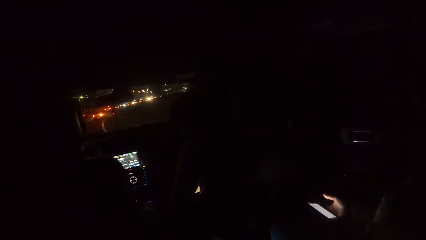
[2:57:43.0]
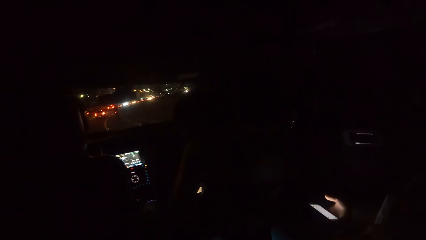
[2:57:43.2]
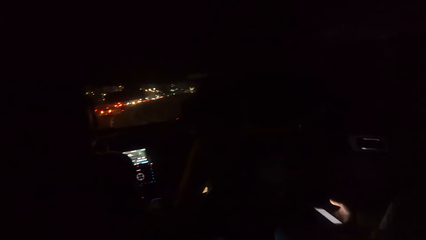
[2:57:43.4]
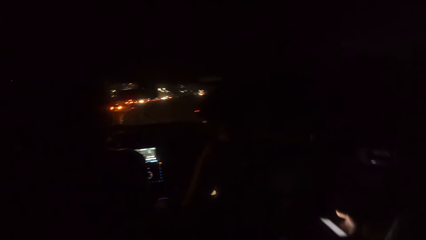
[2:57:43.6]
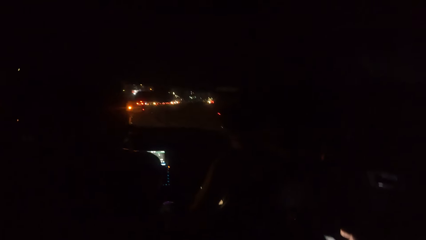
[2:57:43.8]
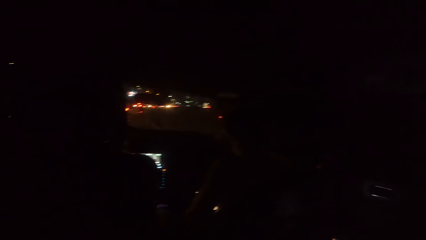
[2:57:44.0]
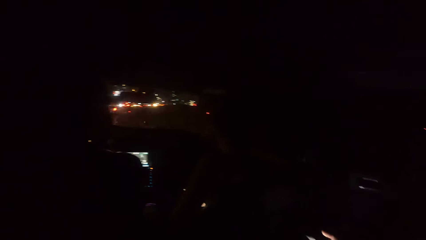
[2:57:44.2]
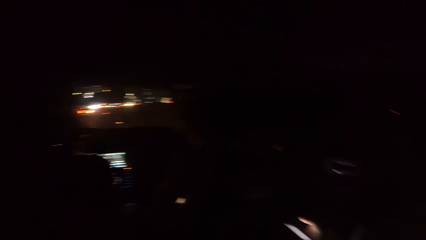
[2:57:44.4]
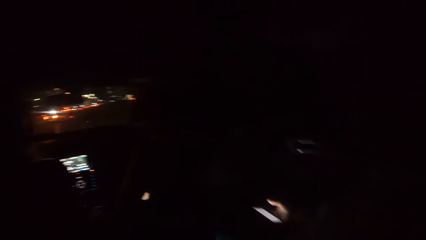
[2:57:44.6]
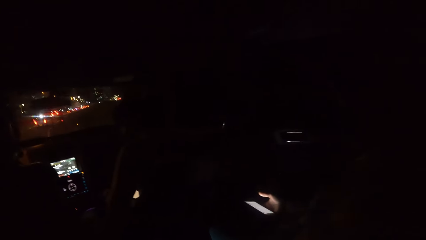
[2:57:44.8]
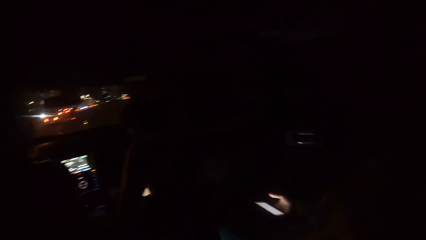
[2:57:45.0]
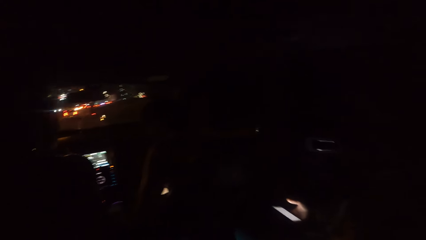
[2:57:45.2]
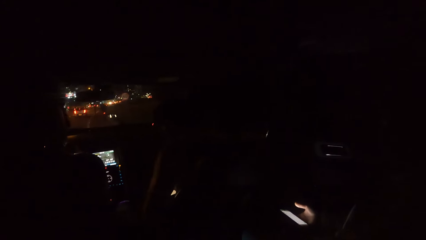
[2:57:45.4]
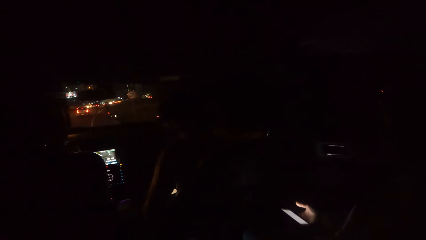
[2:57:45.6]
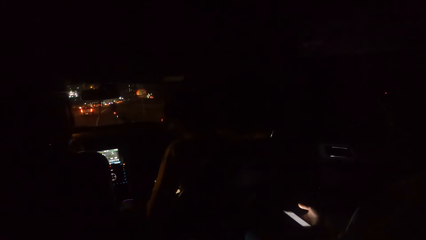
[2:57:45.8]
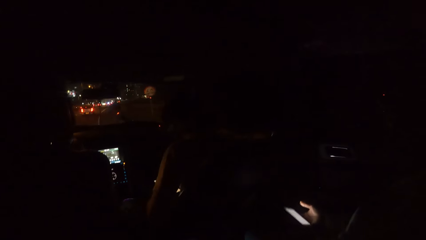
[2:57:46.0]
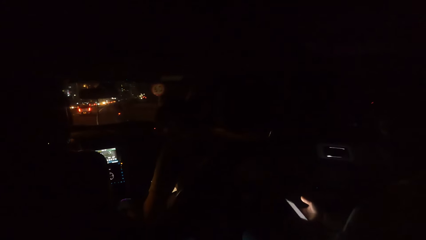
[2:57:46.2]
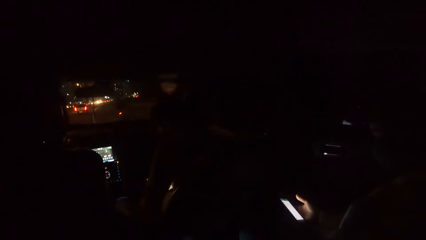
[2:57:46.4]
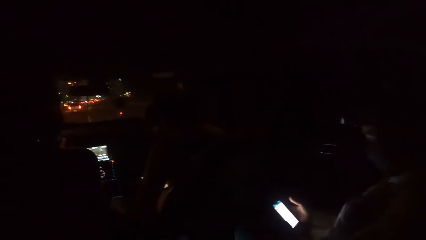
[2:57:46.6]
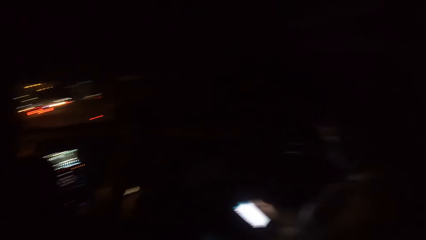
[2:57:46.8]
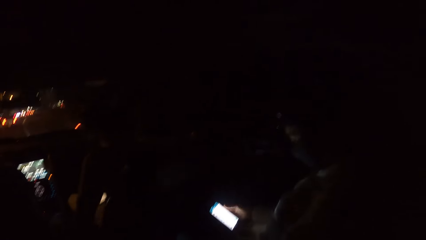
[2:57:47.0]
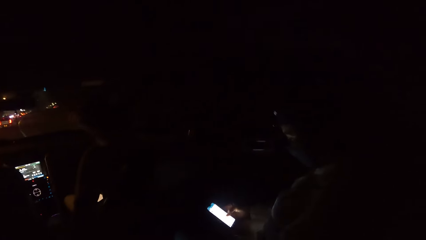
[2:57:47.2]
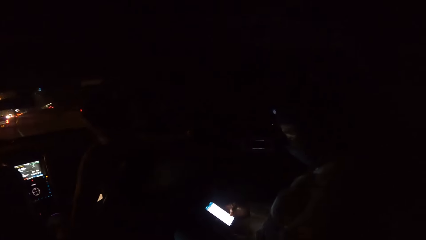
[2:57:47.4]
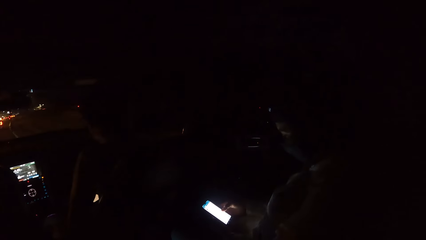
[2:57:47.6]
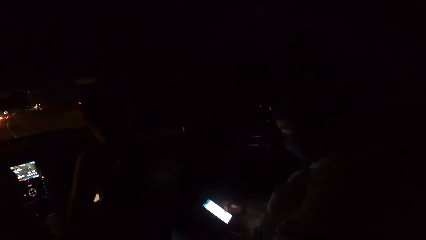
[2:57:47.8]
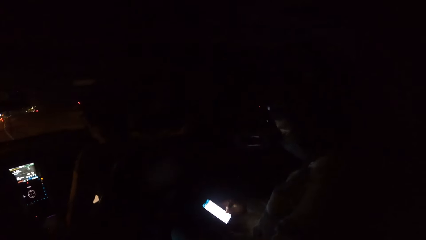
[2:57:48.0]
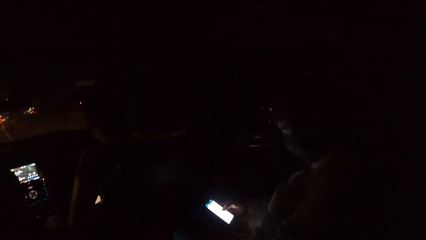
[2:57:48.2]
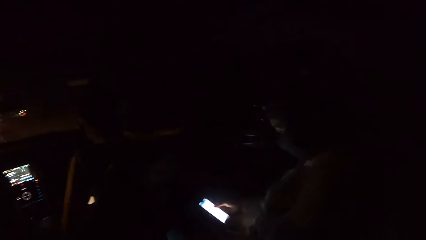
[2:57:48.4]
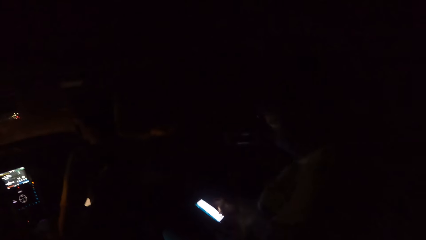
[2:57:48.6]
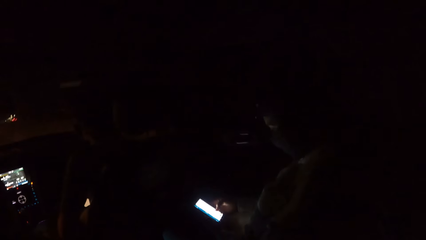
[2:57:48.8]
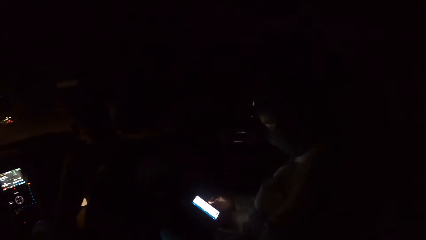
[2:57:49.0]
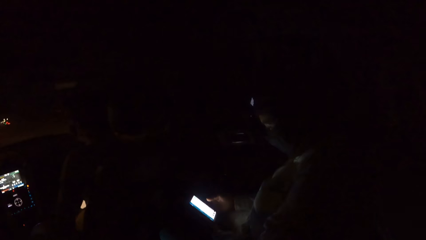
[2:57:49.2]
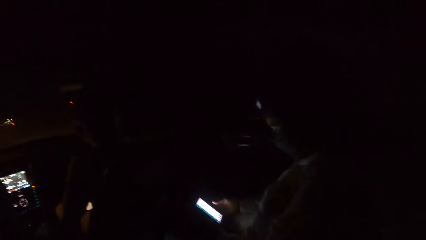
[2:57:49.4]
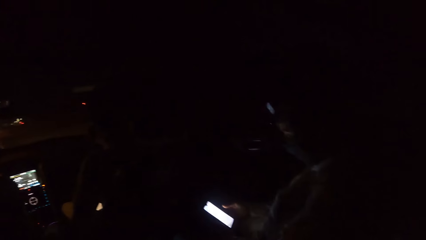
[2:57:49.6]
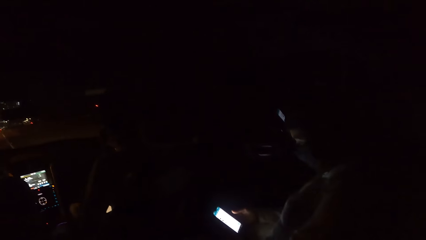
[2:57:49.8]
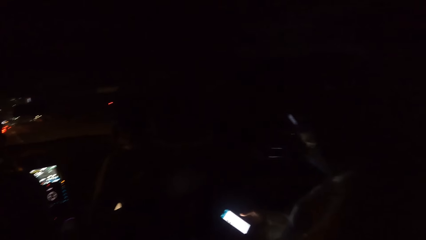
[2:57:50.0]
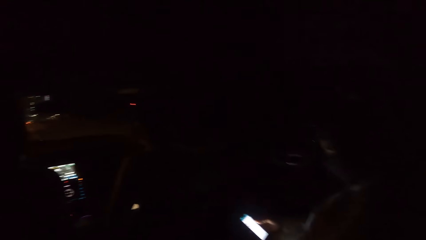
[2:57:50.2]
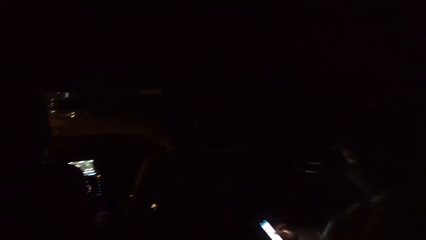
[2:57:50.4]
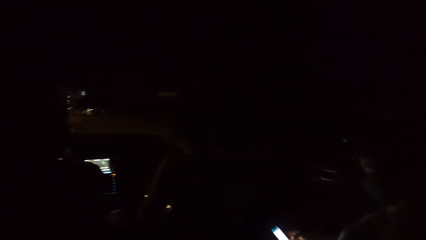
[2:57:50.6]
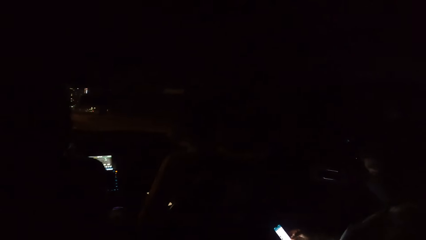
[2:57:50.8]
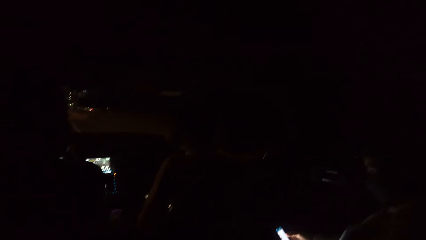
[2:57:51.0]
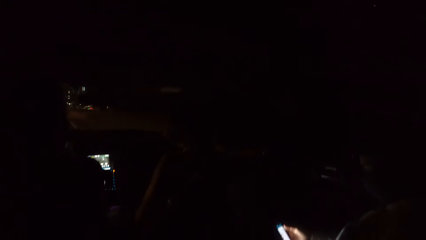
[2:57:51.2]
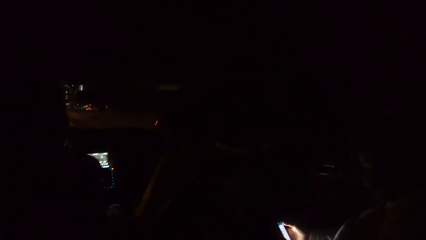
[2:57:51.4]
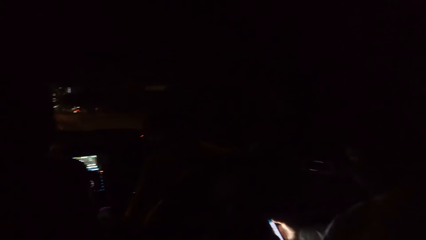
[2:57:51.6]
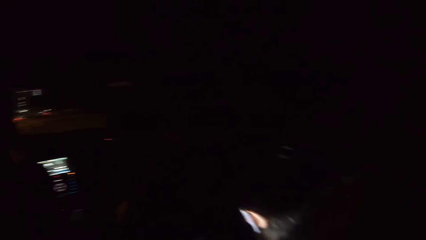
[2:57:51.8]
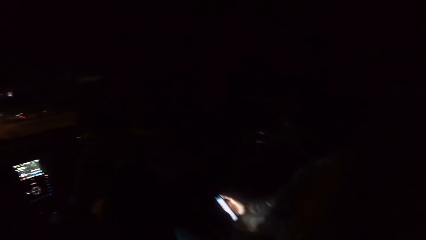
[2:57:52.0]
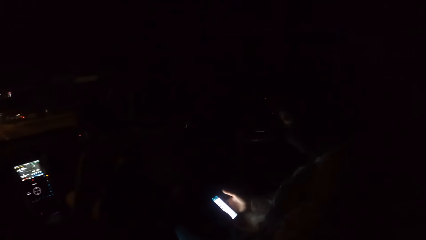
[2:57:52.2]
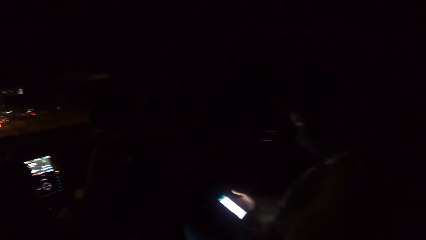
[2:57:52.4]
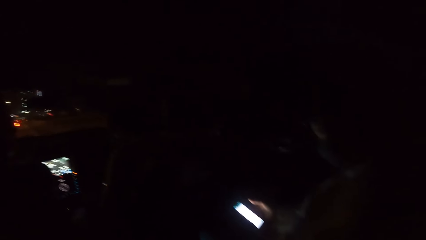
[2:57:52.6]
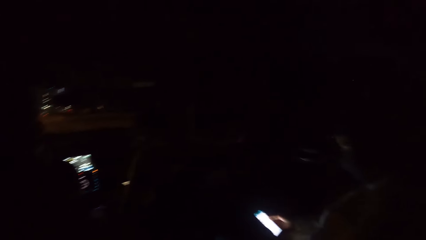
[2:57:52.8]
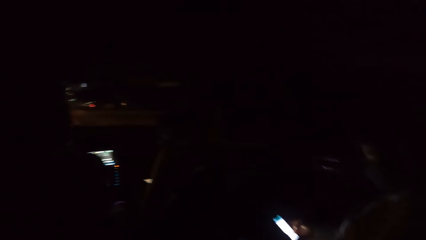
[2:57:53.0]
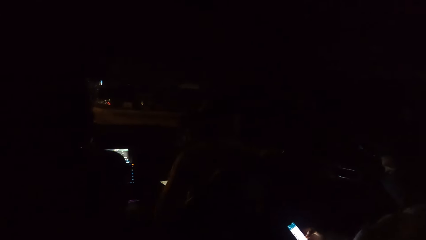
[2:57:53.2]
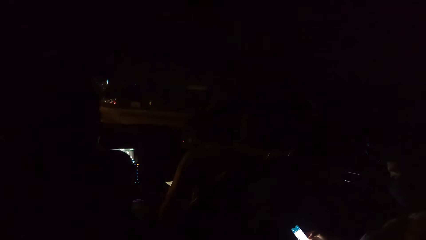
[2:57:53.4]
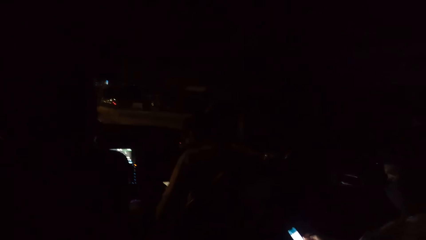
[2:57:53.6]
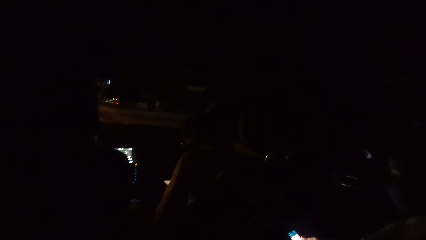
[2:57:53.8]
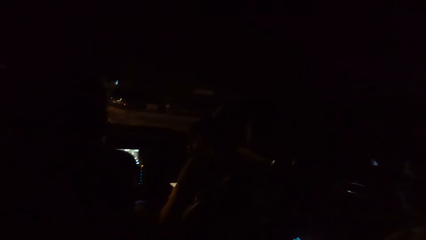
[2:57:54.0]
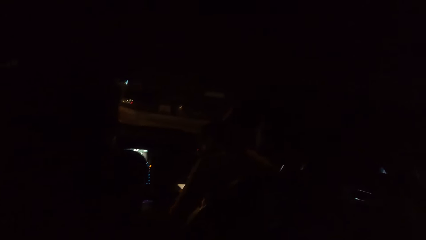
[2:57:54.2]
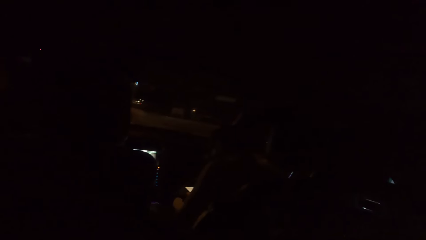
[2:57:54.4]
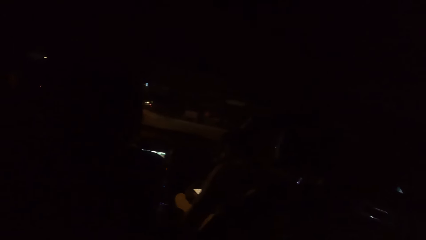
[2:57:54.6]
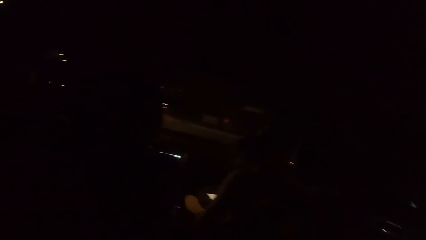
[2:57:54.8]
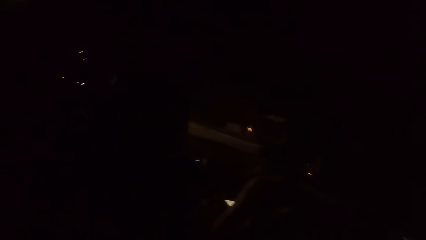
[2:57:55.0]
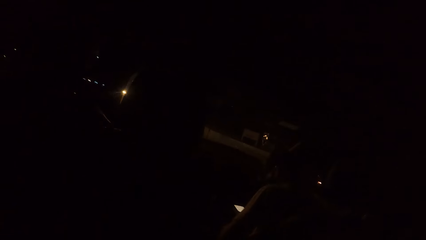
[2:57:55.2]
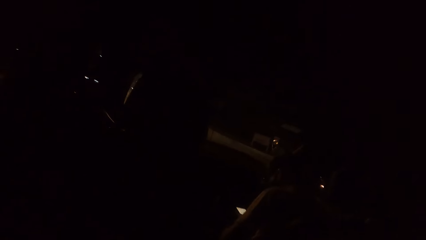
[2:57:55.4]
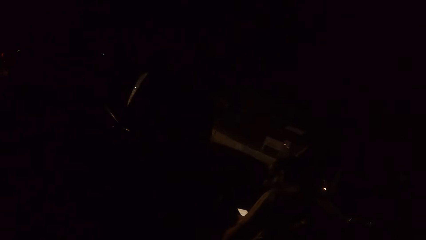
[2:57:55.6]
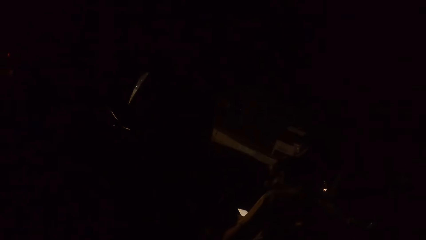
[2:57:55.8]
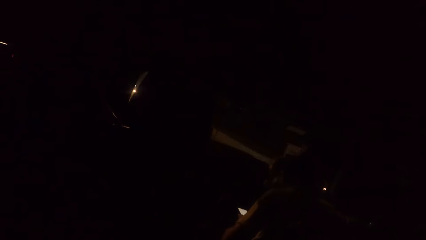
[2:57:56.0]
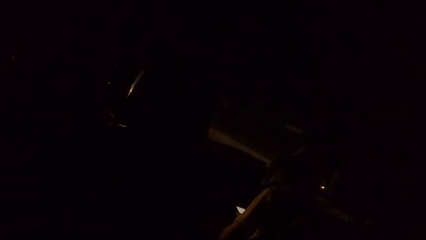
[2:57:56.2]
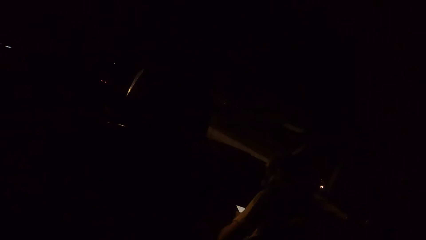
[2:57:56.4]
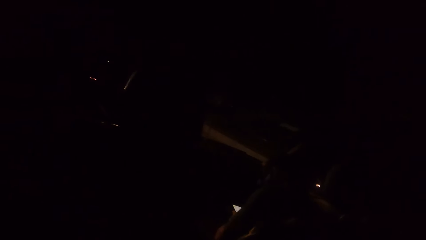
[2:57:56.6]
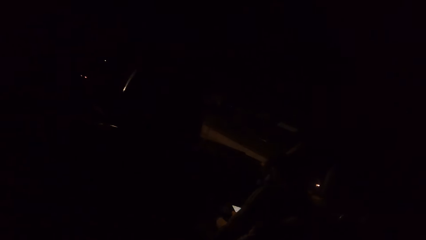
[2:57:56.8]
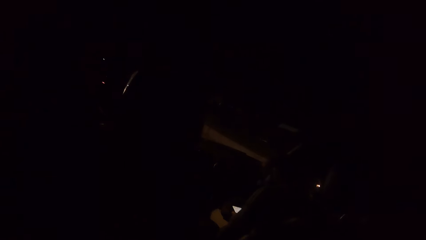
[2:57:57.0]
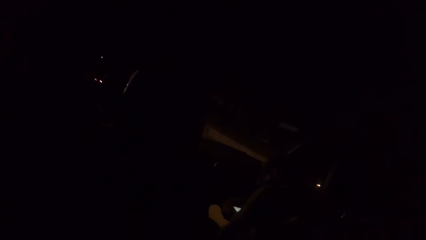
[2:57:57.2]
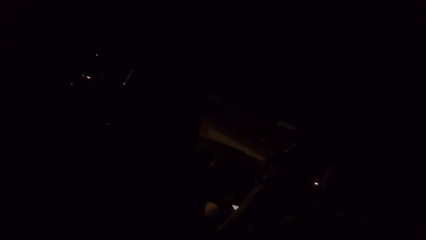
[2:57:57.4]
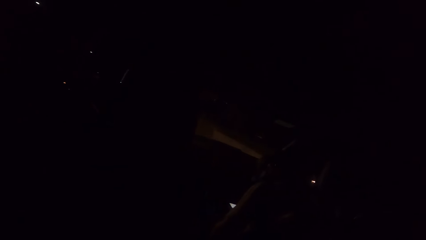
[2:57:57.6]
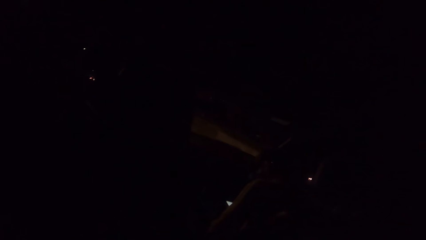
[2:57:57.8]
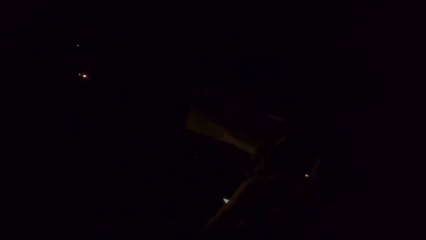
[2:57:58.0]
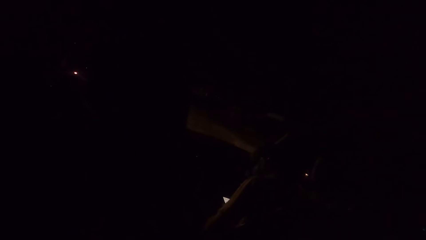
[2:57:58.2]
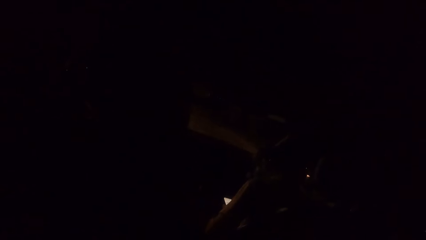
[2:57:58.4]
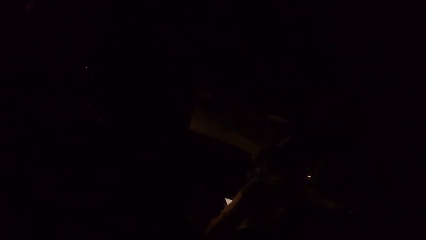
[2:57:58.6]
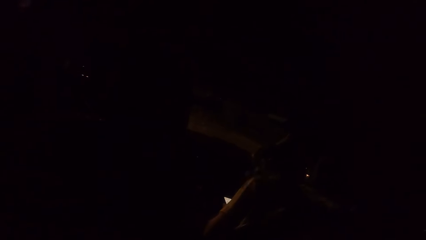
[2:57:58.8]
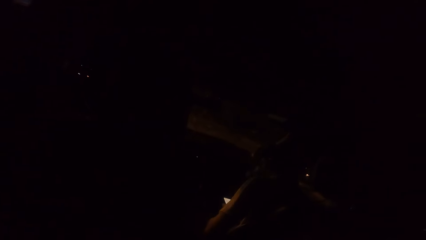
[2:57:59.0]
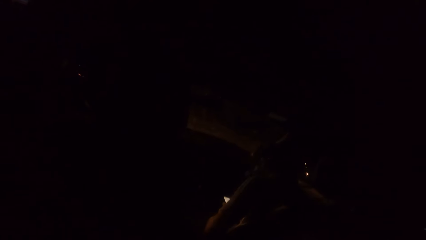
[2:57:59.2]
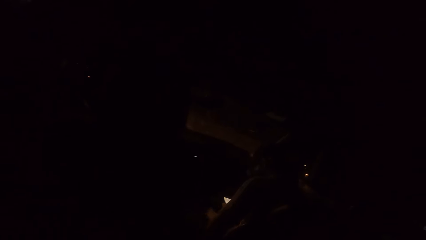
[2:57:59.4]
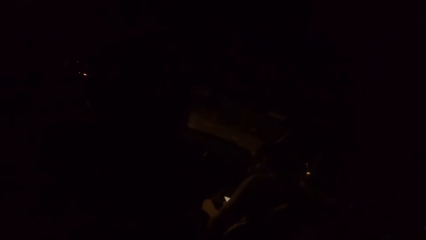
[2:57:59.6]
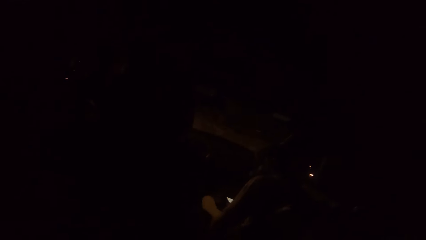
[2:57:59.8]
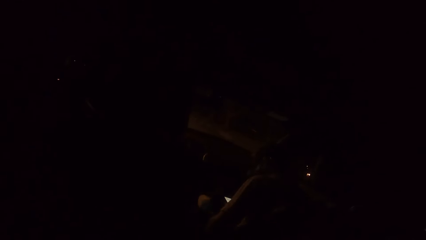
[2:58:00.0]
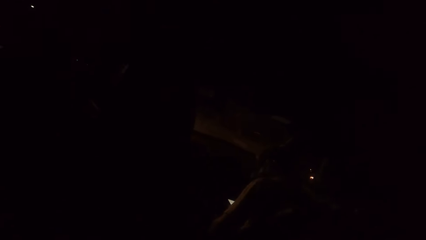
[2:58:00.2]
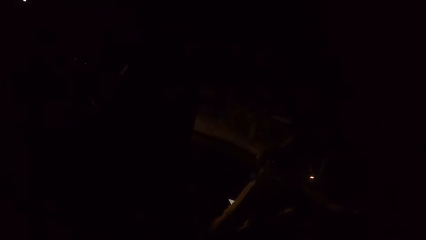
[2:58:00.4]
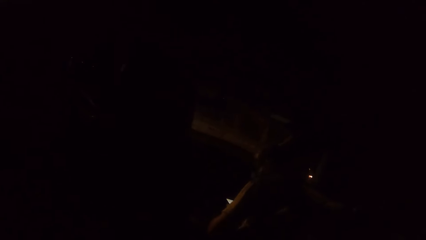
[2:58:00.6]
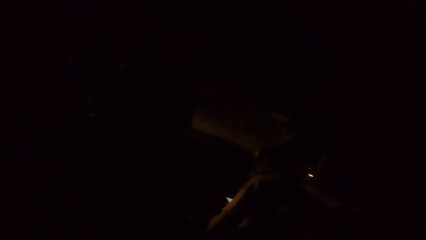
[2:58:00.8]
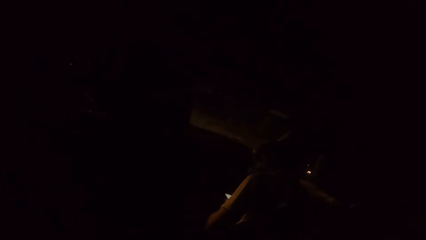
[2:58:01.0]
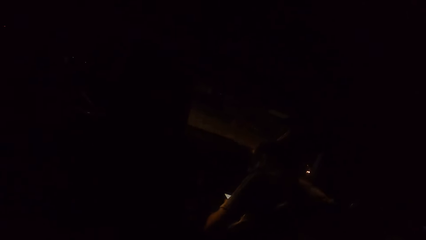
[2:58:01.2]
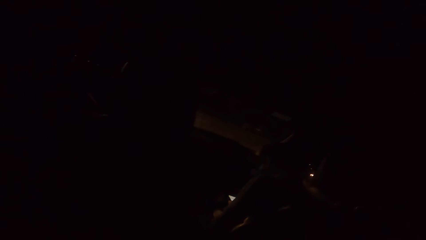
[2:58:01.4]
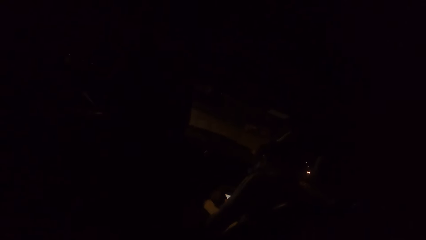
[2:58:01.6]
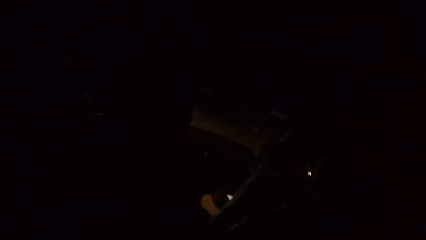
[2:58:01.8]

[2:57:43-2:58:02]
The woman operates the phone with her right hand. The camera wearer drives on a highway. They look around.
